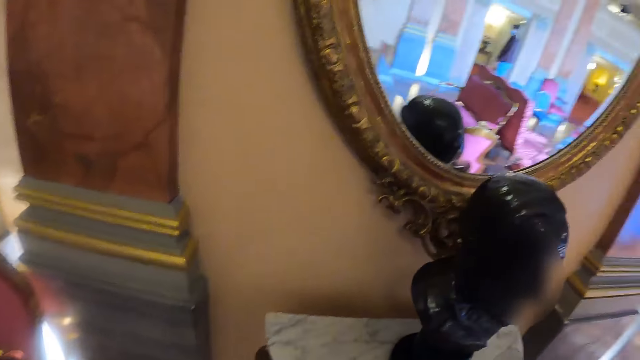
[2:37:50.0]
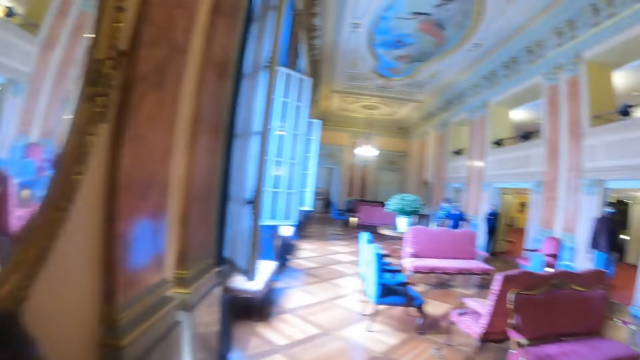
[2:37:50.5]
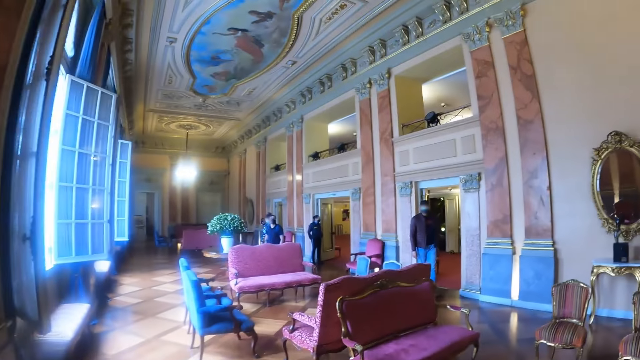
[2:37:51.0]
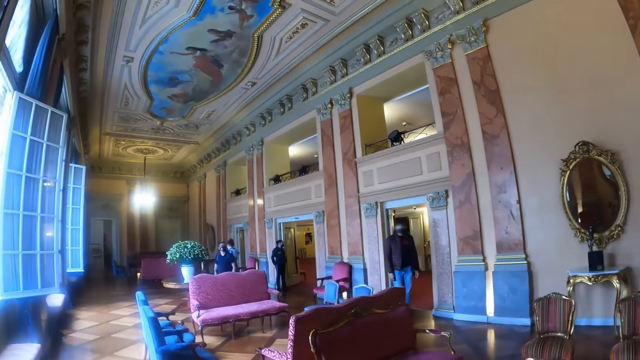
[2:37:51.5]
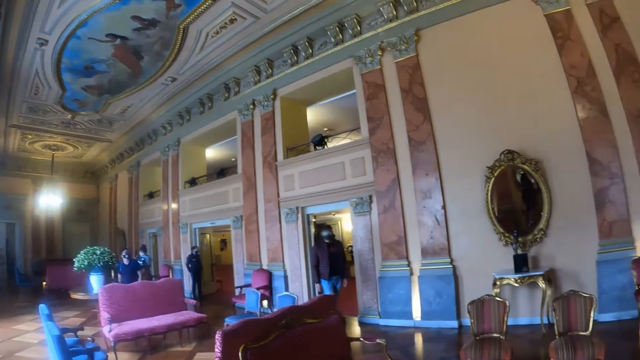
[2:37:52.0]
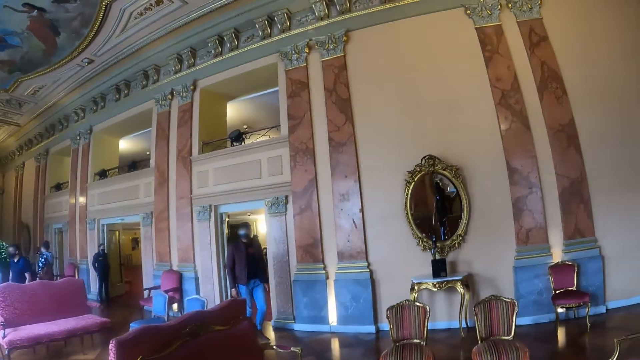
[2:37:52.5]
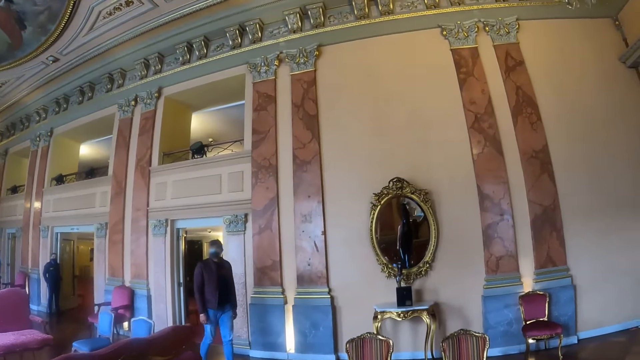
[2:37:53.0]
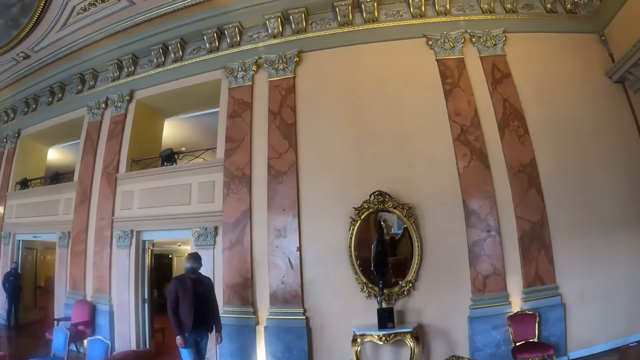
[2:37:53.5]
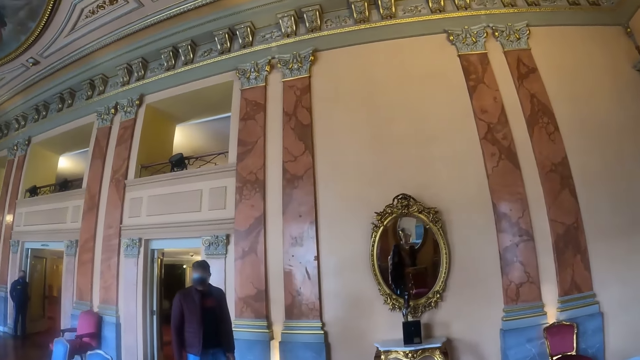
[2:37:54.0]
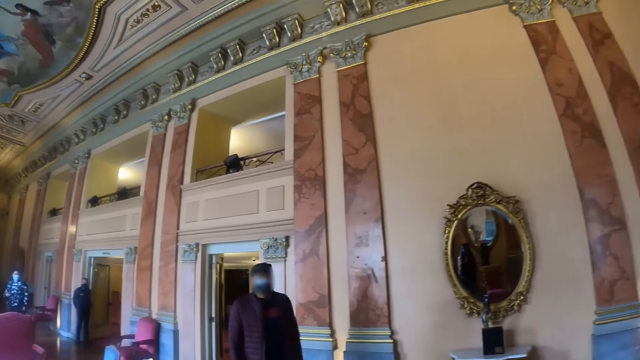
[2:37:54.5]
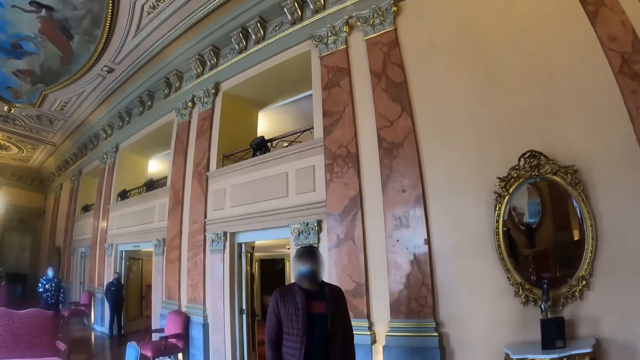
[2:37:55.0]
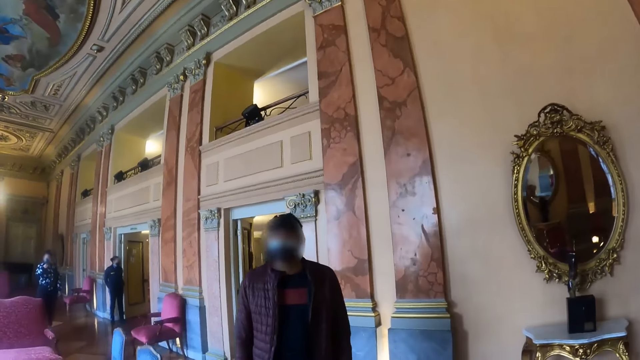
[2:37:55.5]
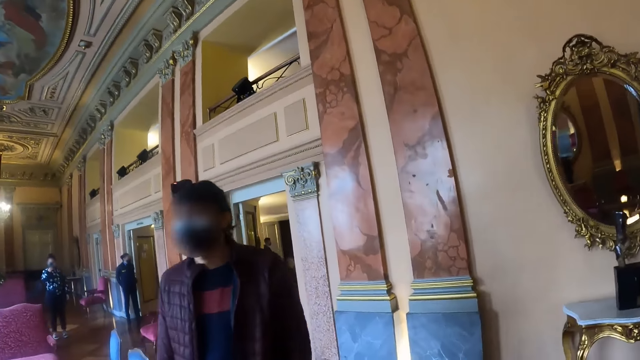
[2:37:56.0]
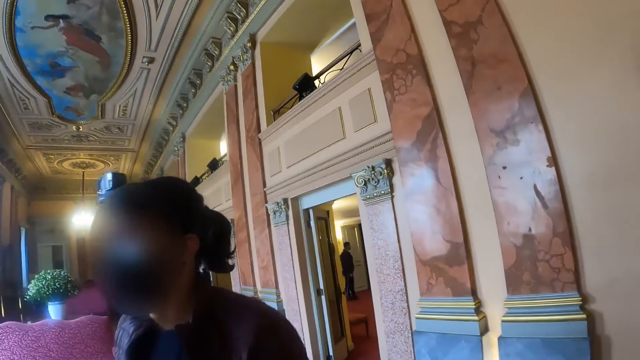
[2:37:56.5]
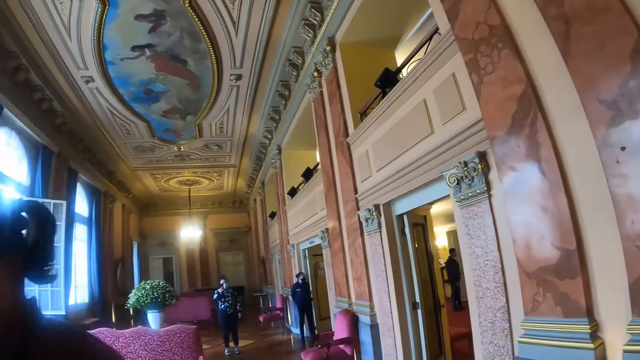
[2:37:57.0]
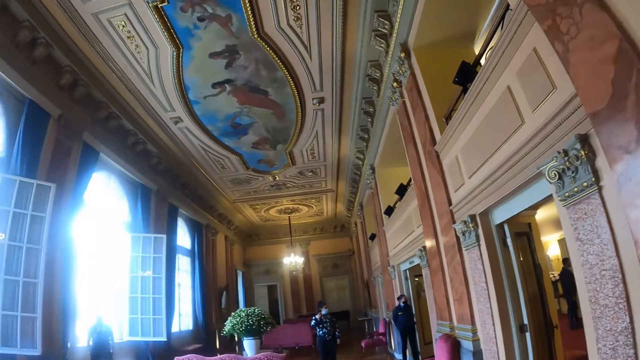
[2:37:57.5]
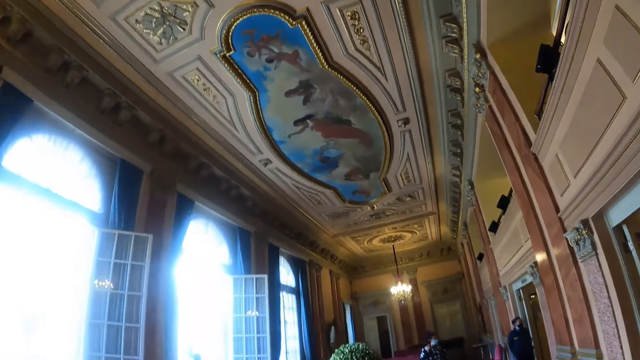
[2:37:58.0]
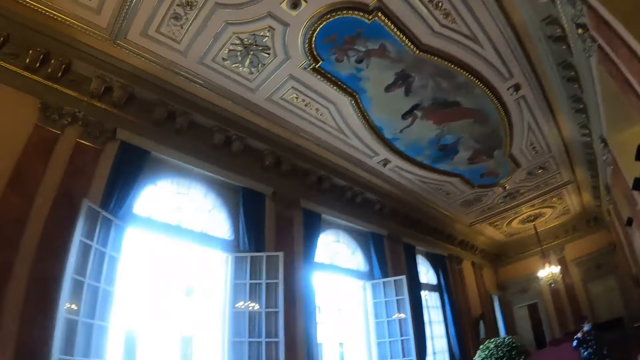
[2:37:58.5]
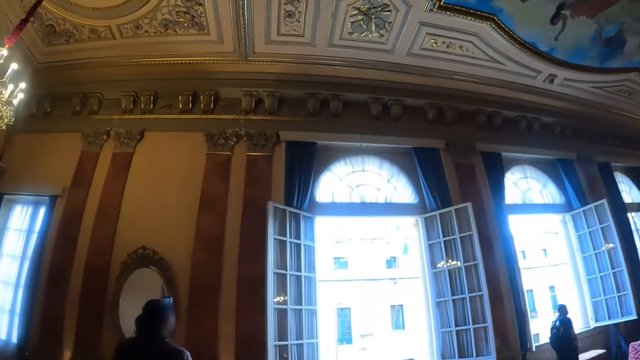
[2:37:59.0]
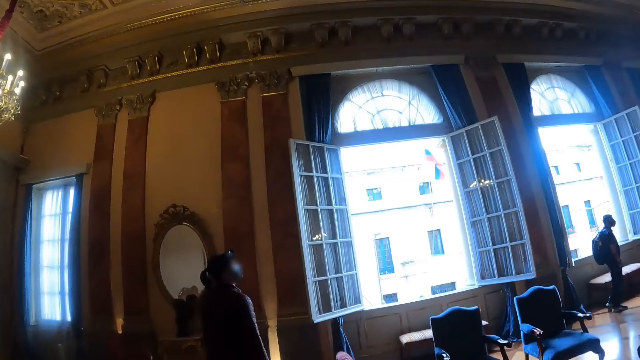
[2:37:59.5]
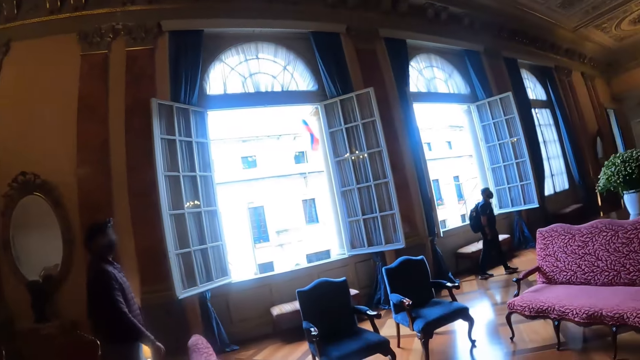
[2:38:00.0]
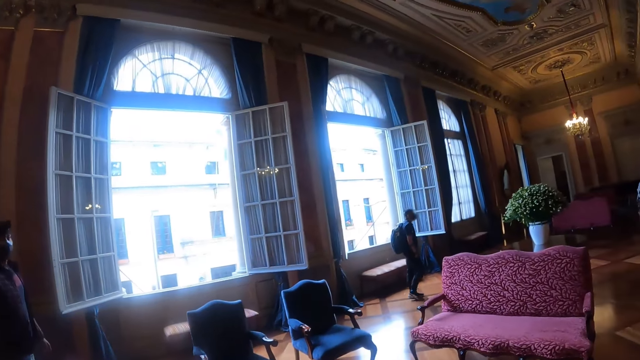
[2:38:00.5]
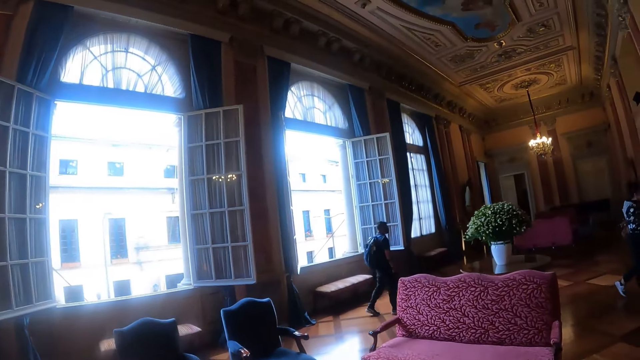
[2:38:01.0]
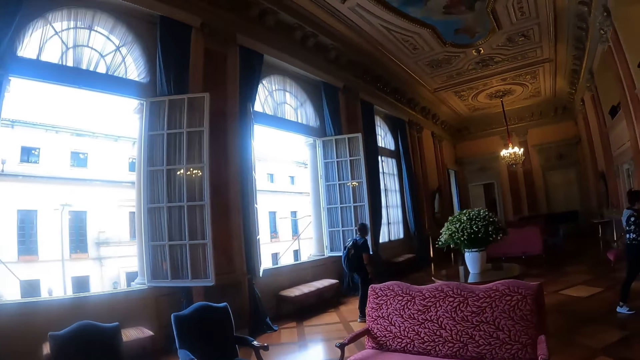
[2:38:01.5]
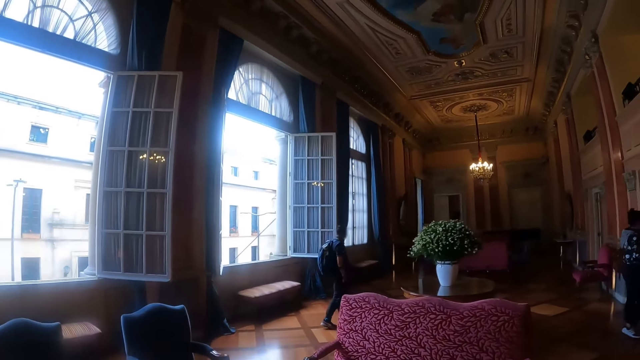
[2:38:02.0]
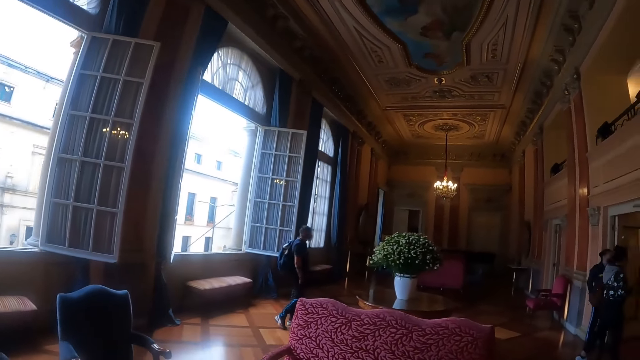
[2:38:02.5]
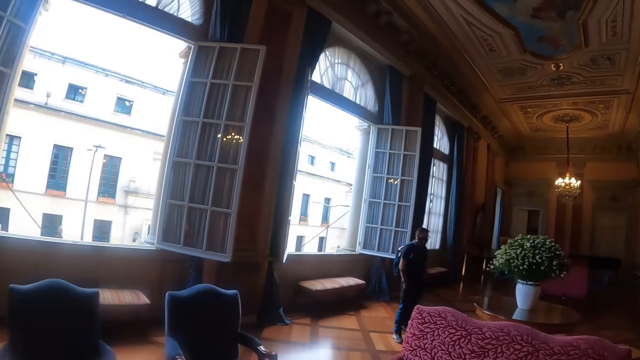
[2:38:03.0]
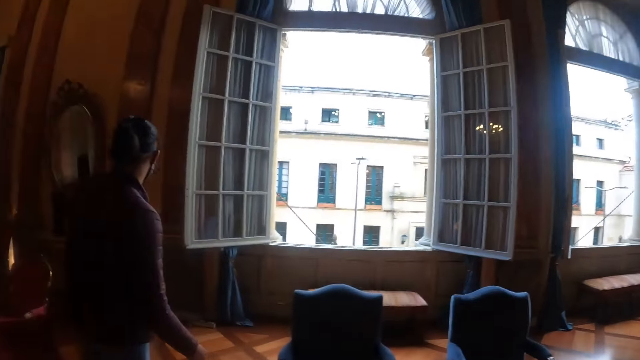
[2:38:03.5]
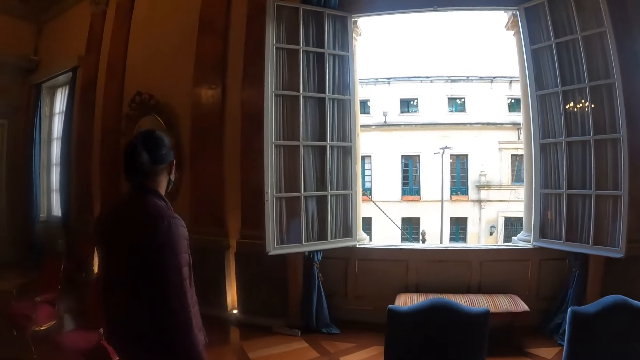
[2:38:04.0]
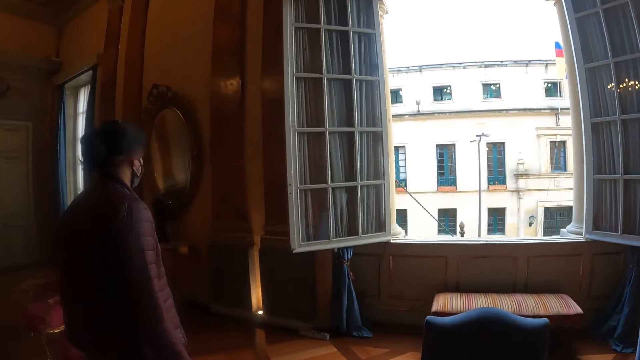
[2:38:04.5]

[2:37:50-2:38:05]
The camera wearer turns around. They walk around. They look around. They walk around.

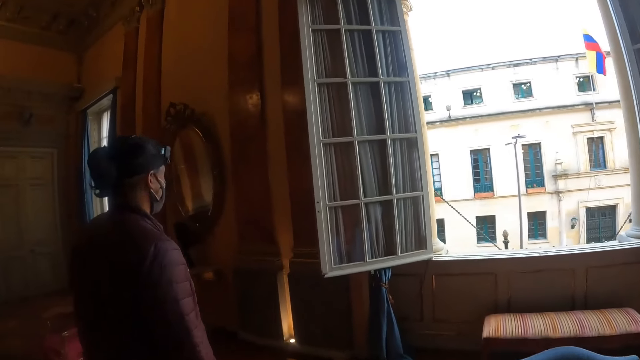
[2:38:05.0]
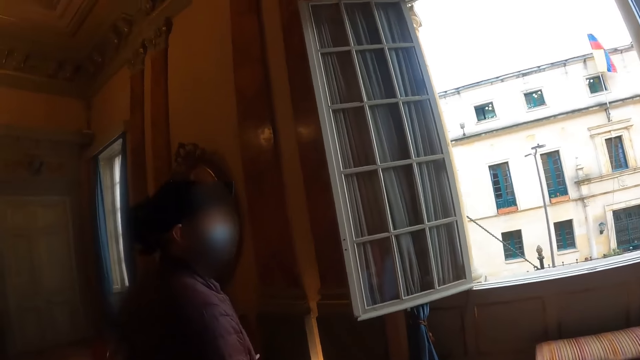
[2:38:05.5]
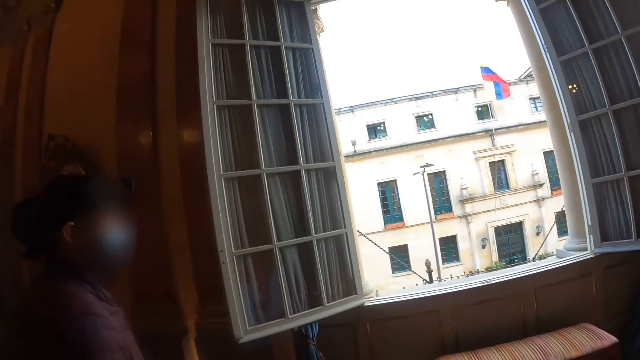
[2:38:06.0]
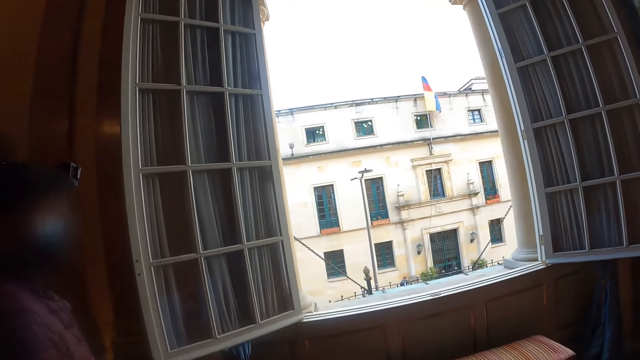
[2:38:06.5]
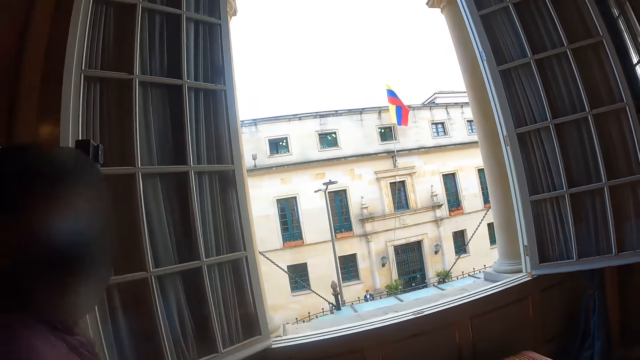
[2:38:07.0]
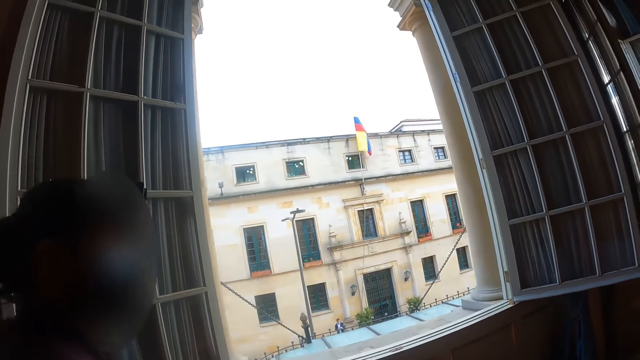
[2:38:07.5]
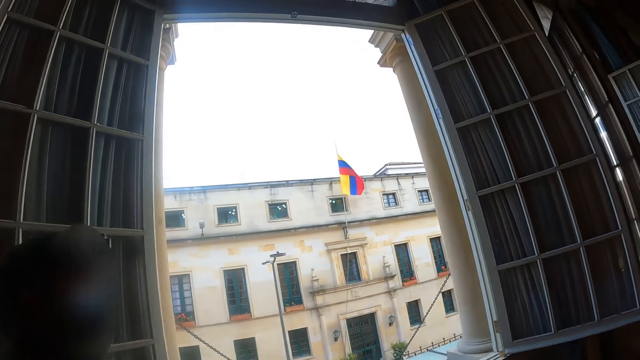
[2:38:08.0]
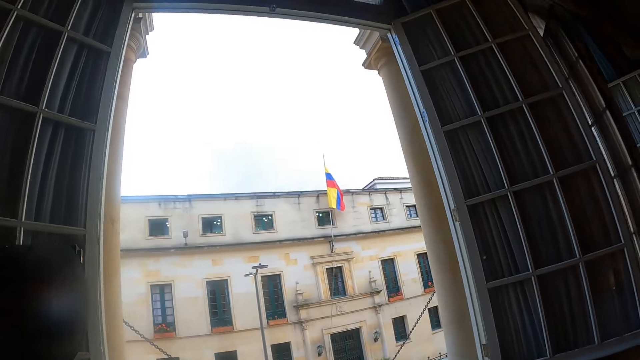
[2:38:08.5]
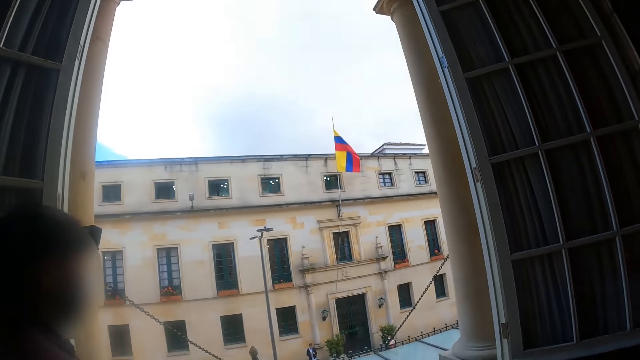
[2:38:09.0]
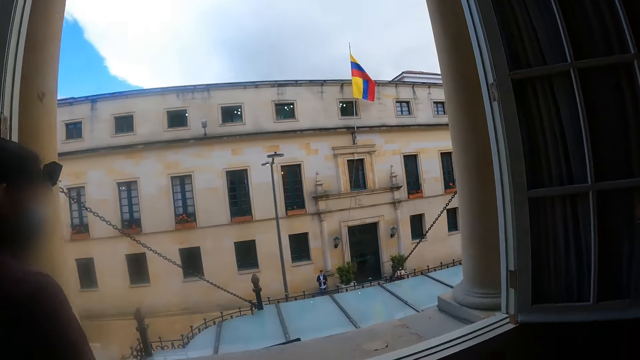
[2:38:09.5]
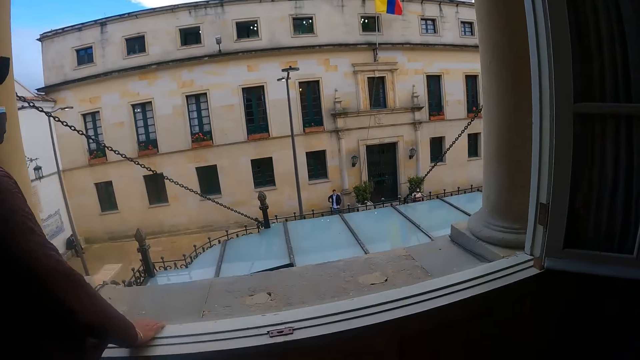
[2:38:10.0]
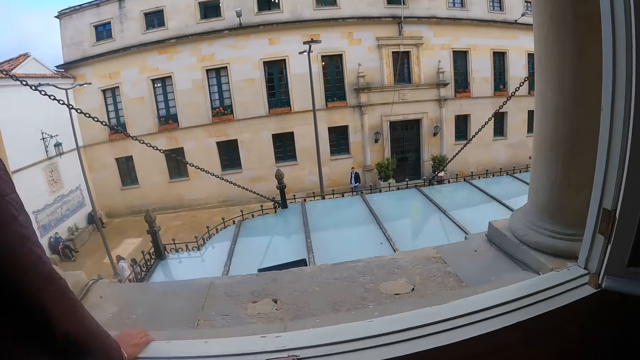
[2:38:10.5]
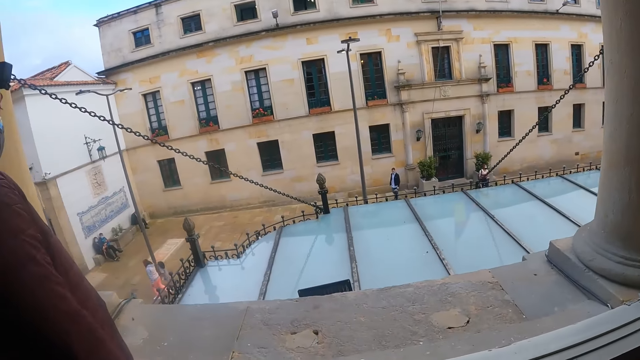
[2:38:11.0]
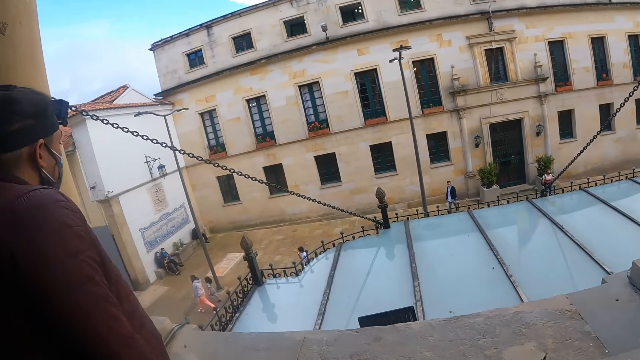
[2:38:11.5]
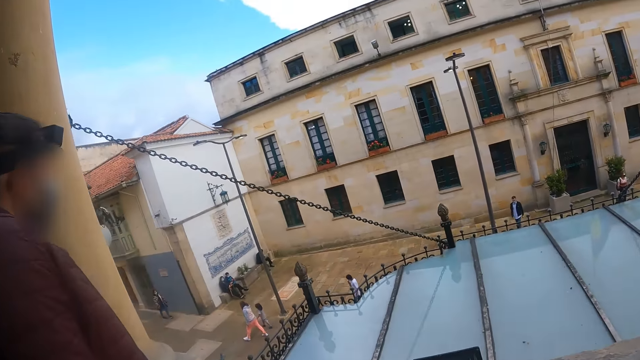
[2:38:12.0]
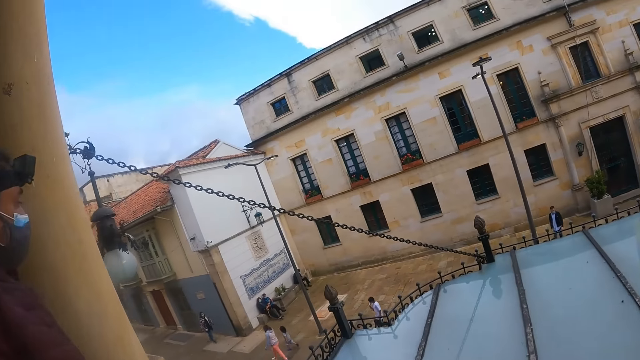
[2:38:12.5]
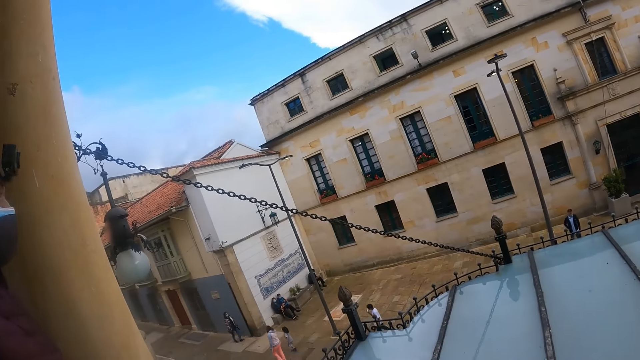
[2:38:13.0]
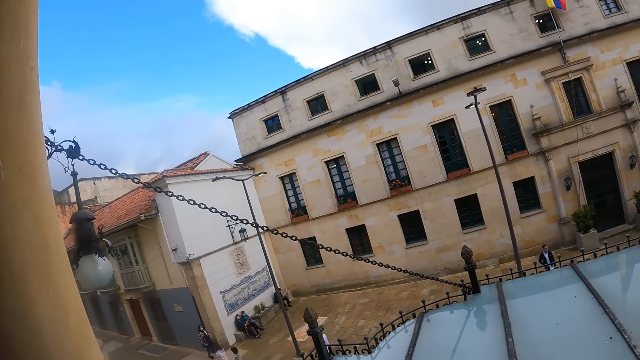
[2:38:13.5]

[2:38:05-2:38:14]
The camera wearer looks outside the window.
